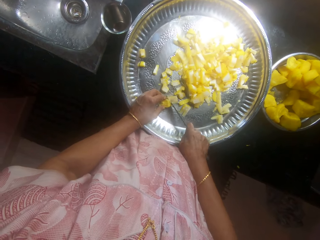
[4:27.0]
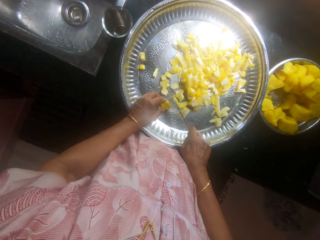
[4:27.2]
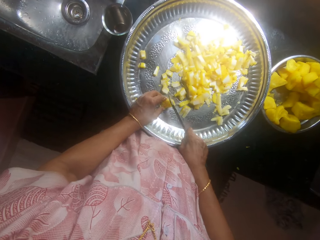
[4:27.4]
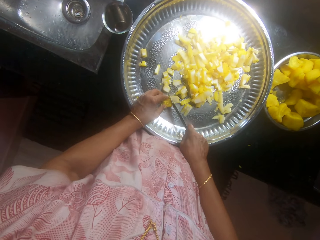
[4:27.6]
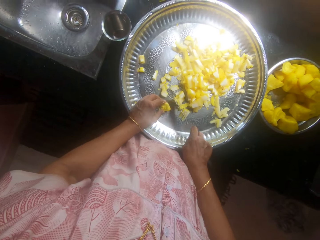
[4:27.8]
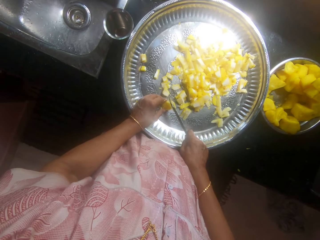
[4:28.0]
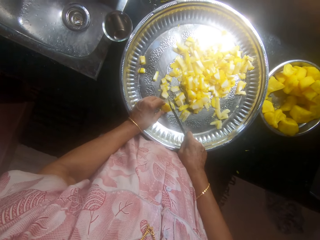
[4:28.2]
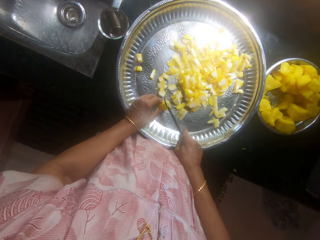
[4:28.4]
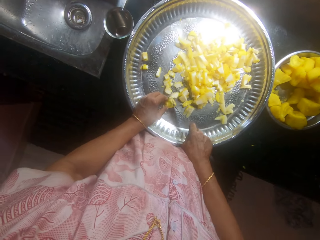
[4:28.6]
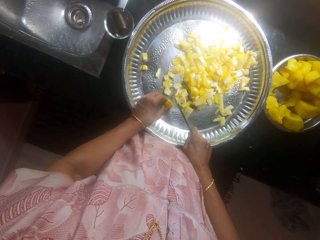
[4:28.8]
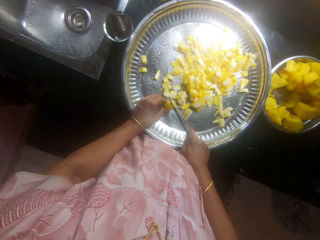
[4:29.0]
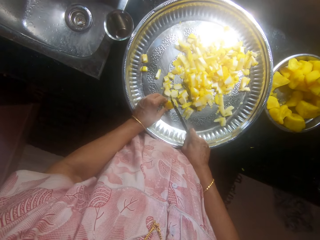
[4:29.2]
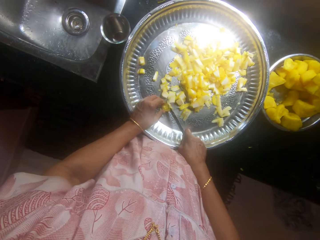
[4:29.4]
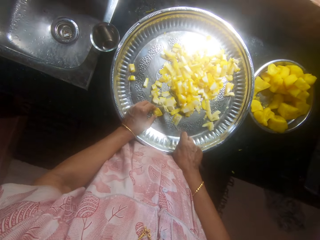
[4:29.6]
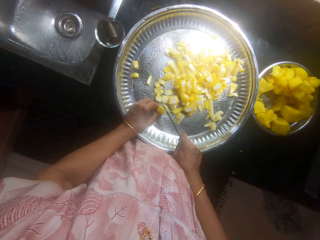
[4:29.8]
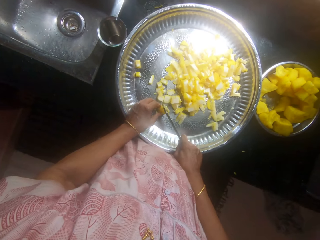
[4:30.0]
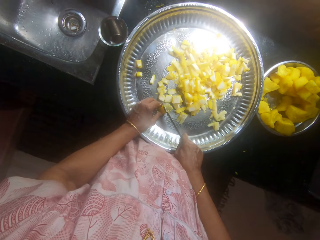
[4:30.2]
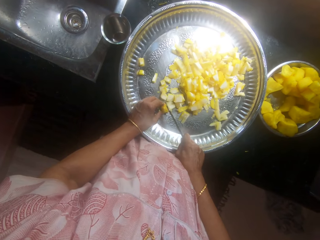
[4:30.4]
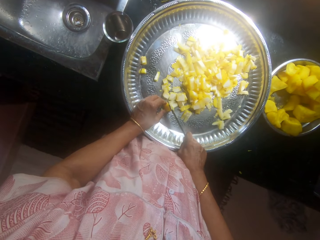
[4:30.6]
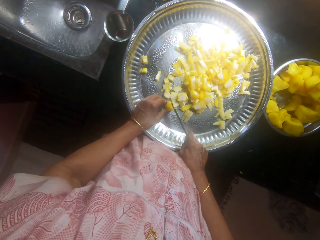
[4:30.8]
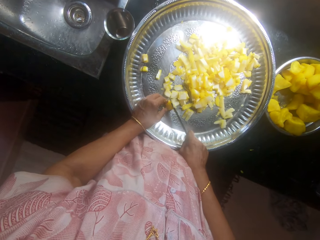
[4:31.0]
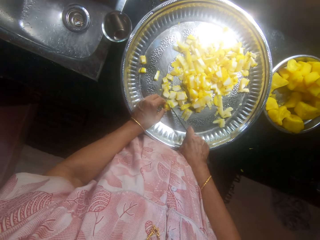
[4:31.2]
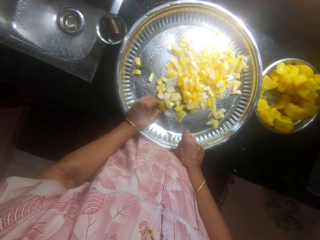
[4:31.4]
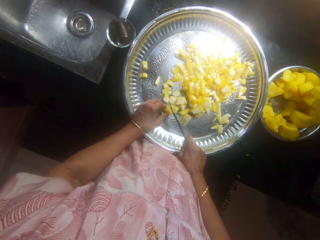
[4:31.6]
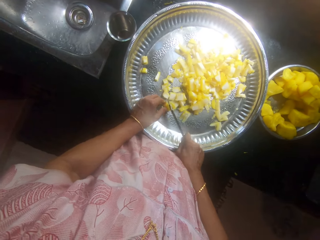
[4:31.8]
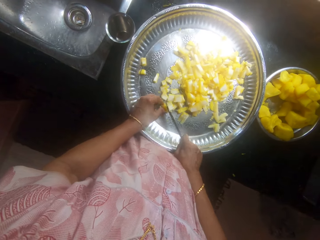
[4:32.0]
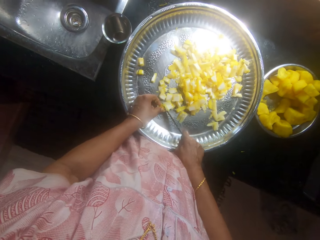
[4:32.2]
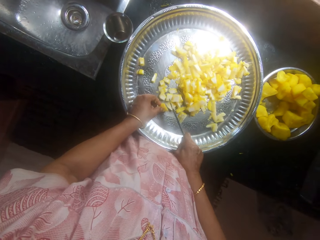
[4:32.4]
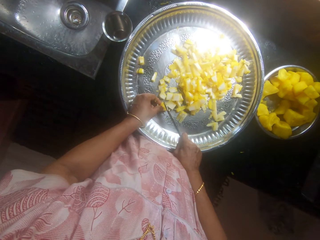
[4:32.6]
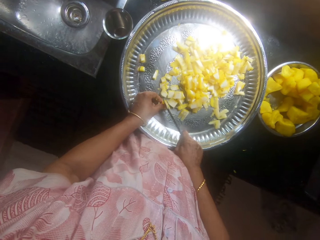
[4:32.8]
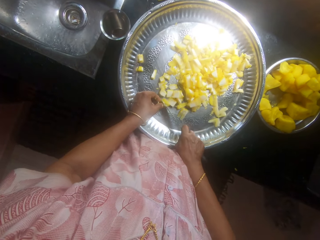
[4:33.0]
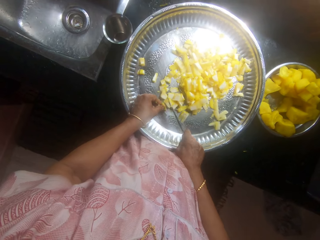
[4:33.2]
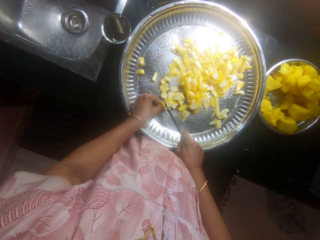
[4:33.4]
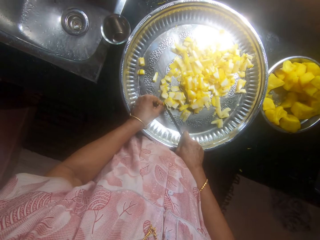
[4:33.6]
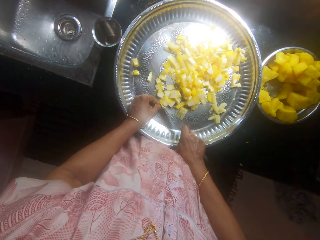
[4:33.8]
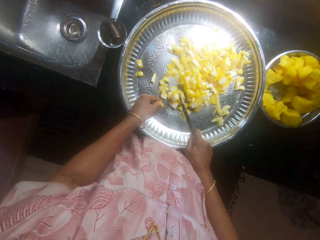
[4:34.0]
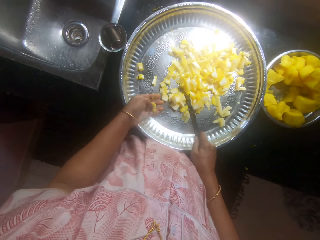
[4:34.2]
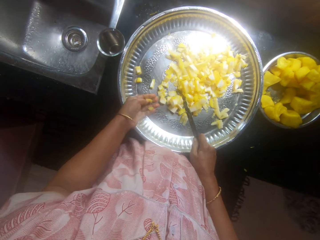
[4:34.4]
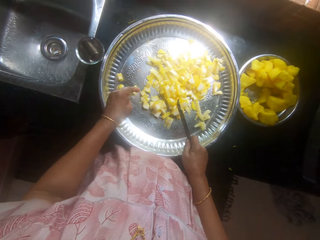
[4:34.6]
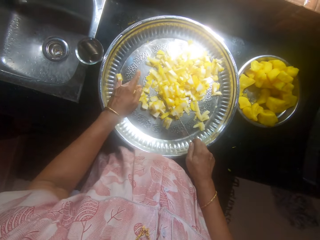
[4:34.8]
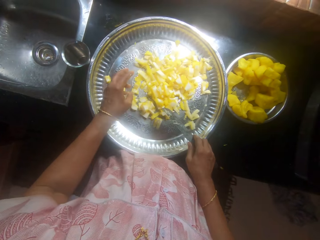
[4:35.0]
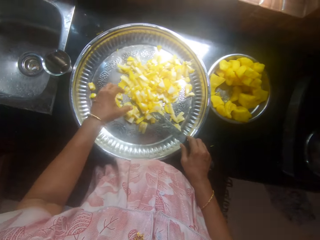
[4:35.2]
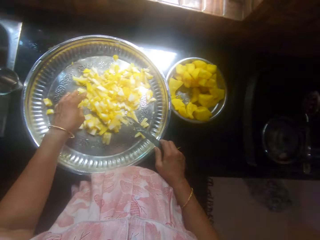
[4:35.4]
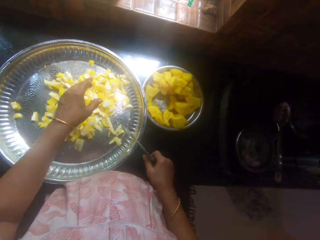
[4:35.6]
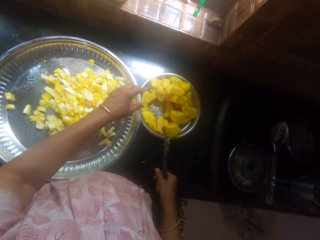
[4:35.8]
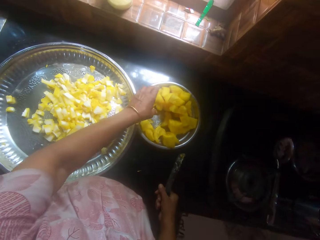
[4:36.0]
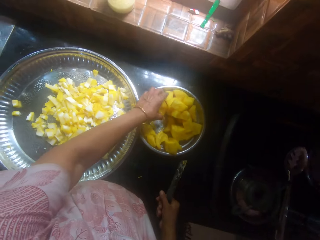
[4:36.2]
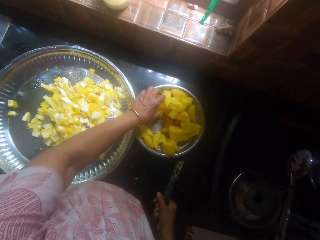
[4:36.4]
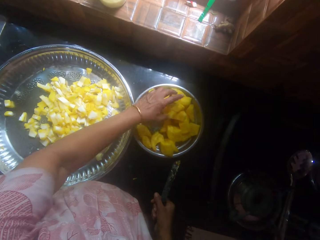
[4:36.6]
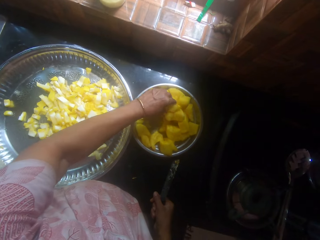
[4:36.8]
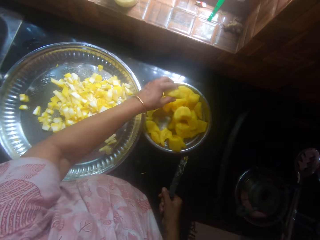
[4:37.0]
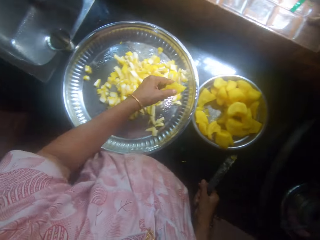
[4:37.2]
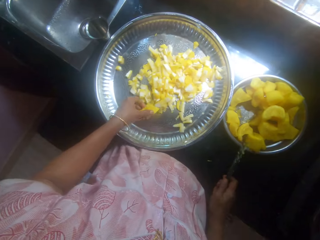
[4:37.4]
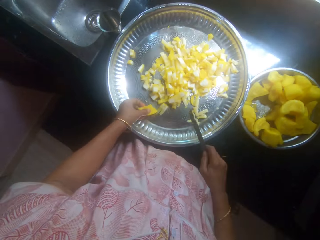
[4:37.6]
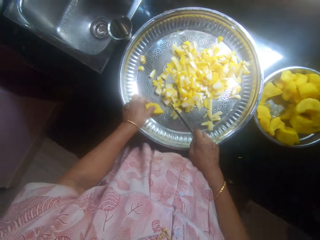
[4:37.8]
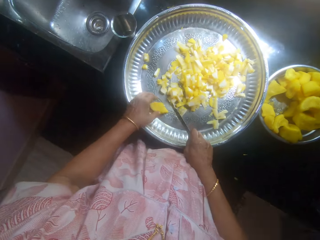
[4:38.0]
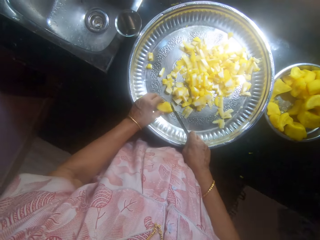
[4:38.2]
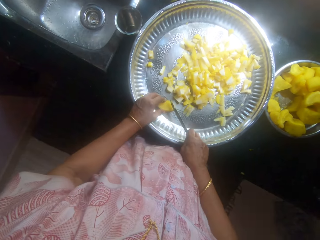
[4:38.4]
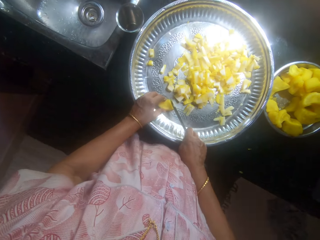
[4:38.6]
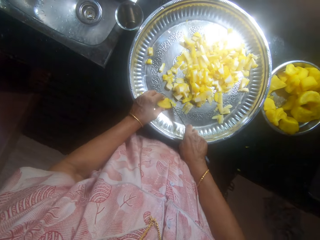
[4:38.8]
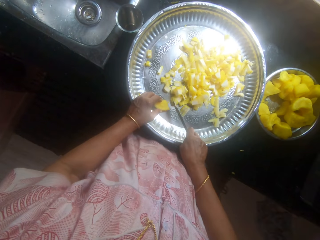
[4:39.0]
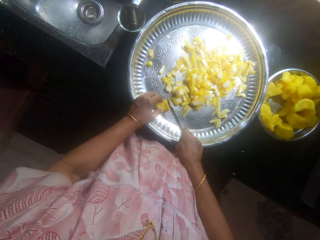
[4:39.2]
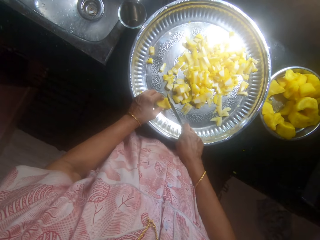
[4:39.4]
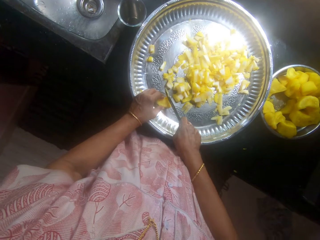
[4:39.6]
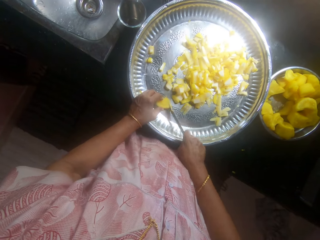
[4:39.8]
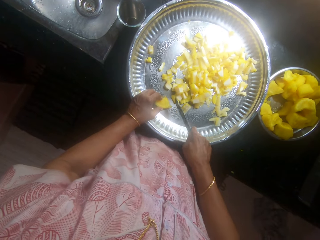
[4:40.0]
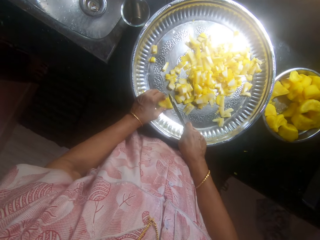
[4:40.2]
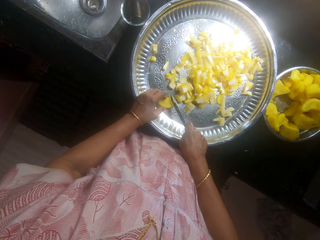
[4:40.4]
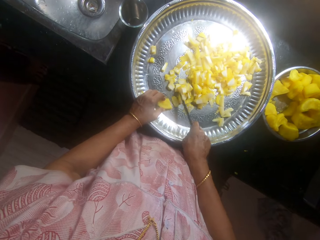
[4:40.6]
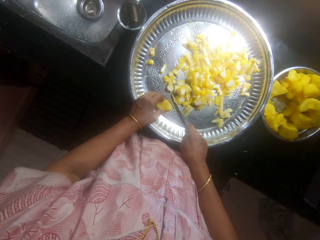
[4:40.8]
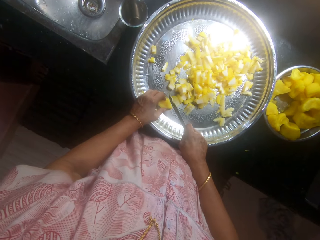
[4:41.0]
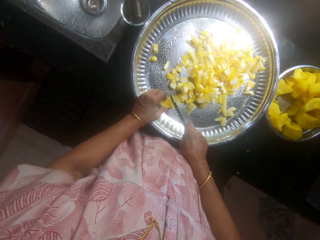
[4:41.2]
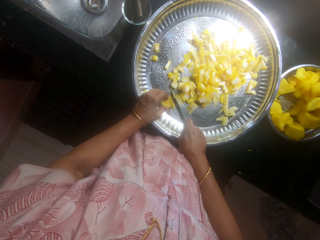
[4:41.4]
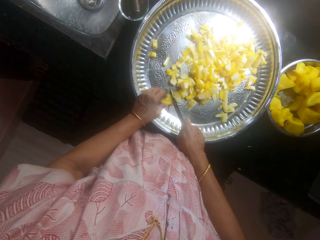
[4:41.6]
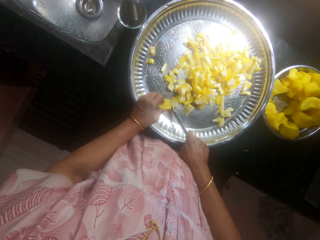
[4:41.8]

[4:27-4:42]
The camera wearer picks a butternut pumpkin from the bowl. They place the butternut pumpkin on the tray. They chop the butternut pumpkin with the knife in the tray.

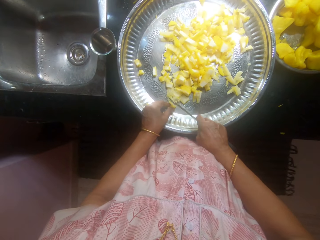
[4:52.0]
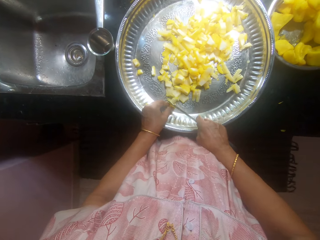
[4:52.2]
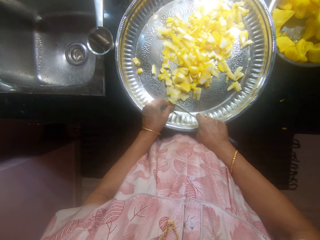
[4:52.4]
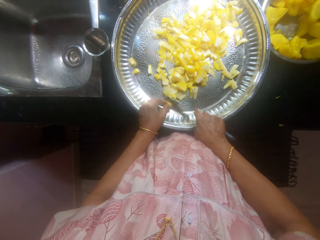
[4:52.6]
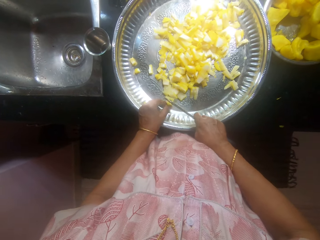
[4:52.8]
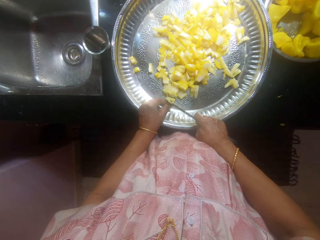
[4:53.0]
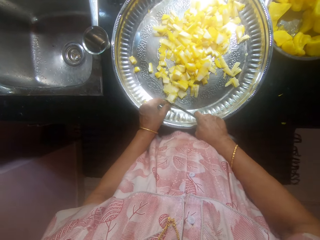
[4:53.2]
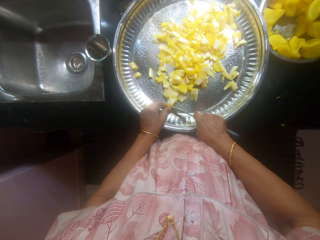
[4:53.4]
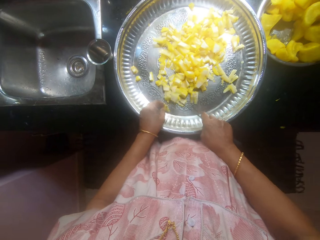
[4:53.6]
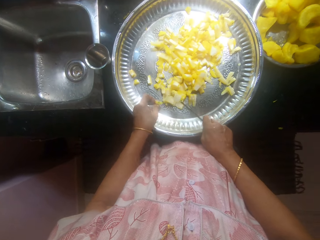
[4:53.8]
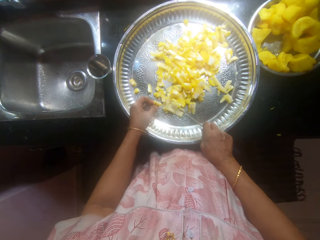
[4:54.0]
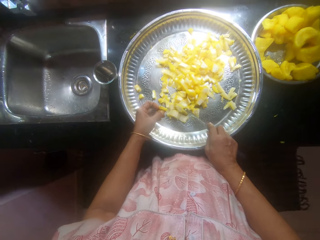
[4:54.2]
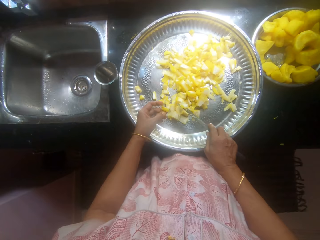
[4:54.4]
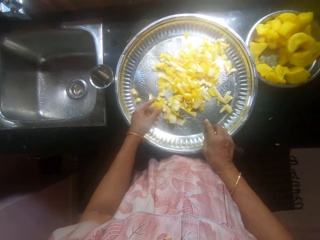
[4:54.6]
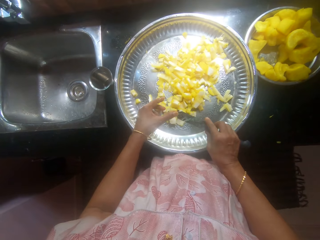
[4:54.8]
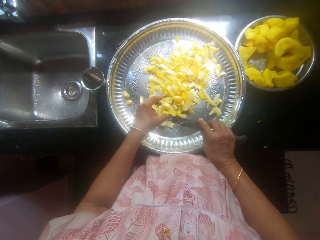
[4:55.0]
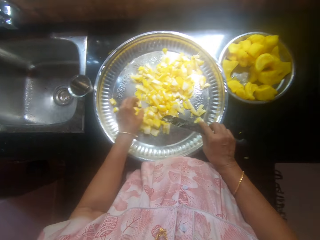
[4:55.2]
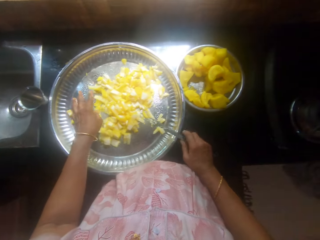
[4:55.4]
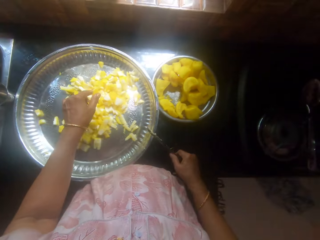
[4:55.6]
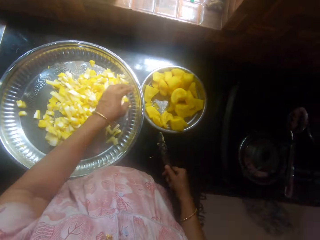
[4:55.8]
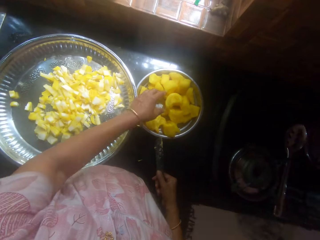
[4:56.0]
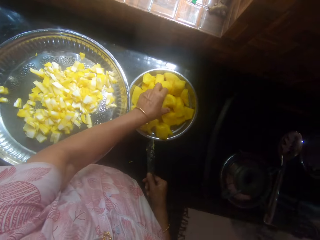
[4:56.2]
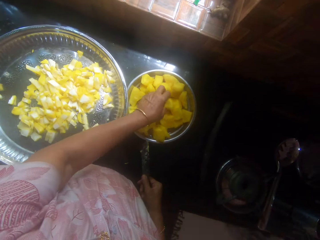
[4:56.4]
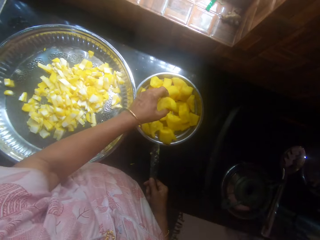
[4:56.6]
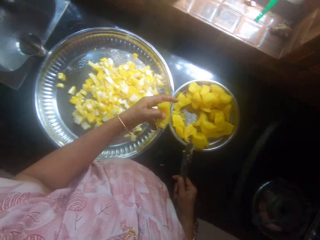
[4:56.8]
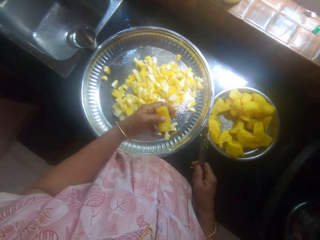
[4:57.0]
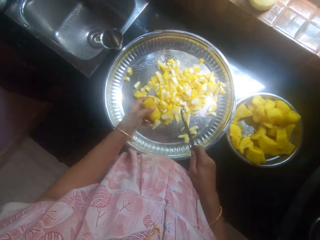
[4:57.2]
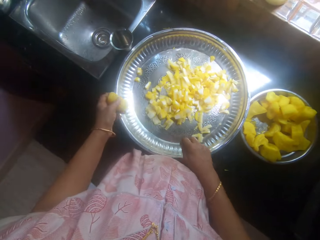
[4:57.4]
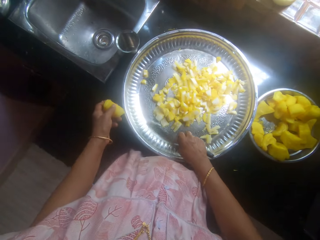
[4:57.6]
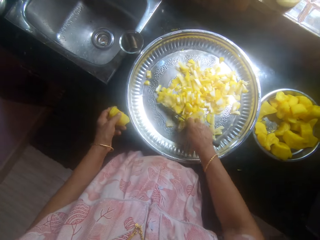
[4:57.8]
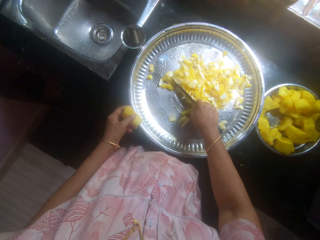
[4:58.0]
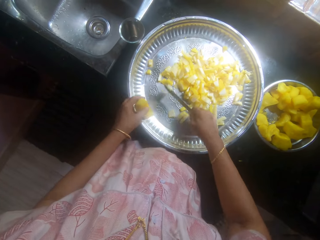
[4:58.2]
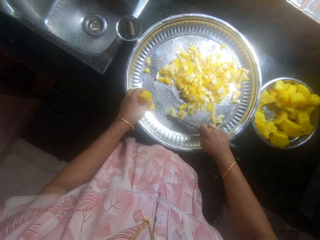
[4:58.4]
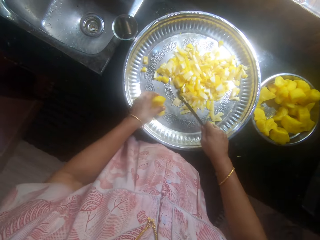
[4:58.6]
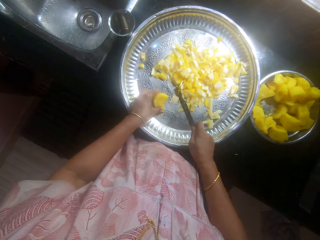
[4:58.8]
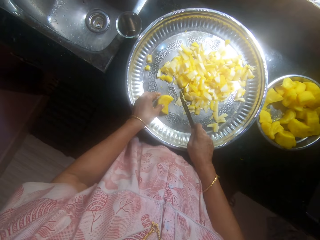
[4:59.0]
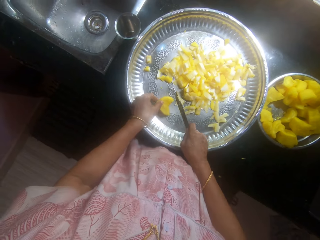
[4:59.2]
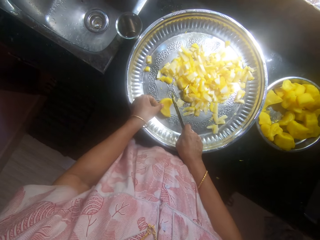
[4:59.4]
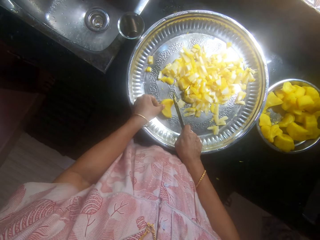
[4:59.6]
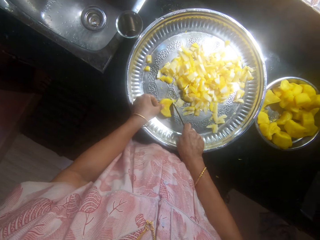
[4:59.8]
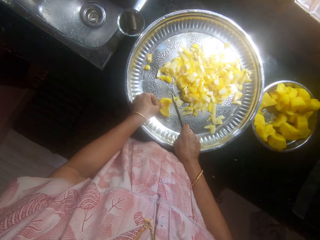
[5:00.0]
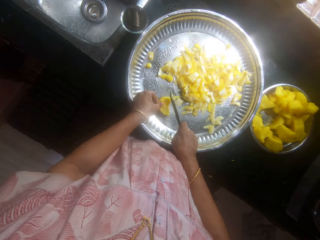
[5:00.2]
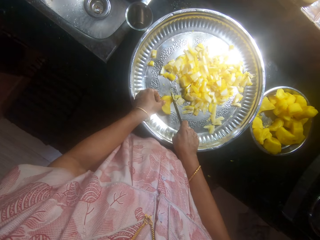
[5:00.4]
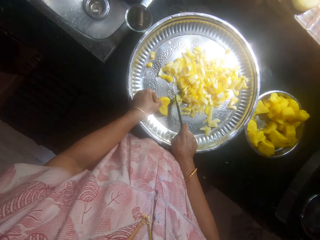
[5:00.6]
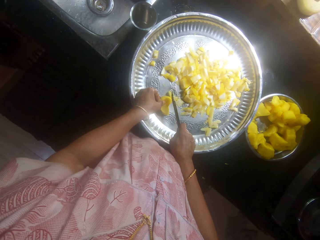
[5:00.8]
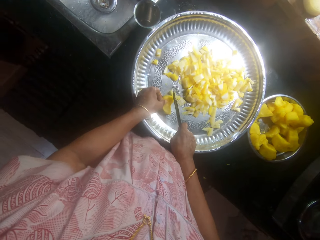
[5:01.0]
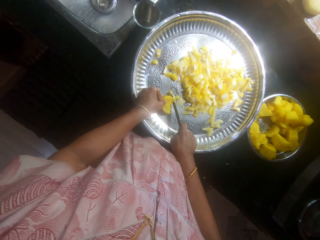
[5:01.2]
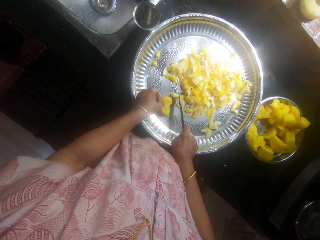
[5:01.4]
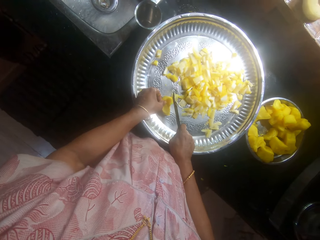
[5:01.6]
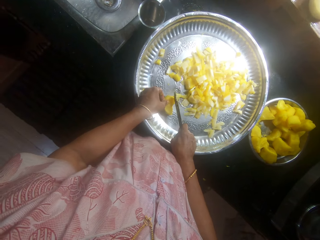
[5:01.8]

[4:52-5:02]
The camera wearer picks a cassava or potato from a plate with the left hand. They push the cassava with a knife in the tray. They slice the cassava with the knife.
